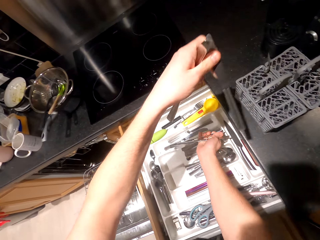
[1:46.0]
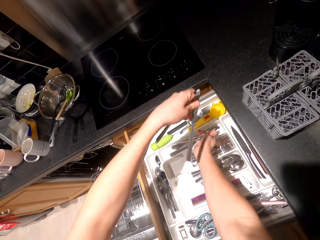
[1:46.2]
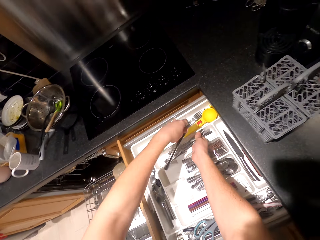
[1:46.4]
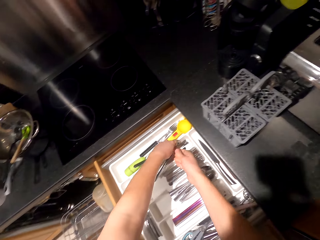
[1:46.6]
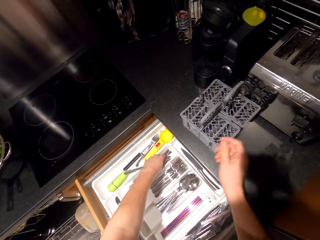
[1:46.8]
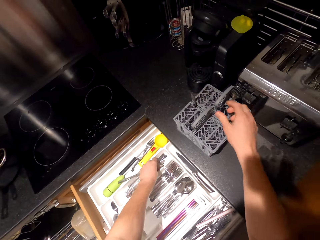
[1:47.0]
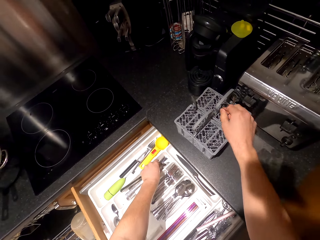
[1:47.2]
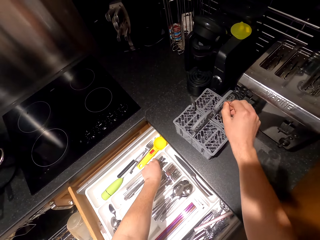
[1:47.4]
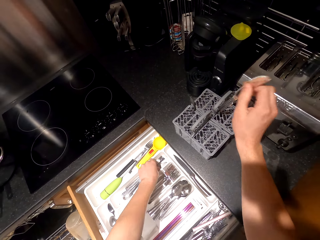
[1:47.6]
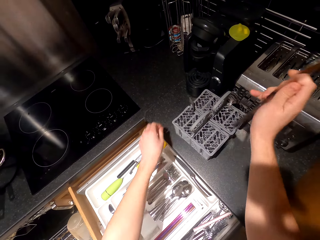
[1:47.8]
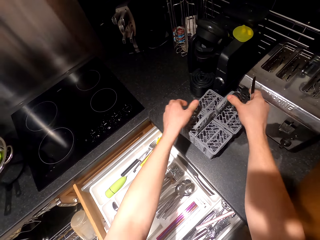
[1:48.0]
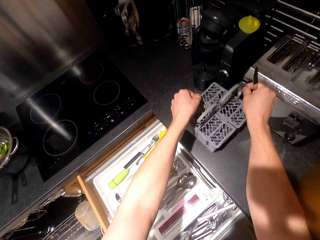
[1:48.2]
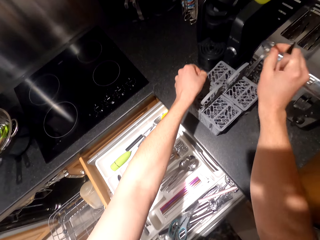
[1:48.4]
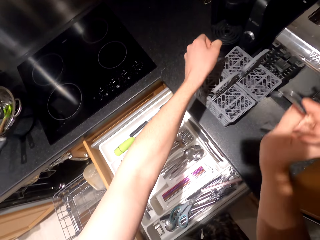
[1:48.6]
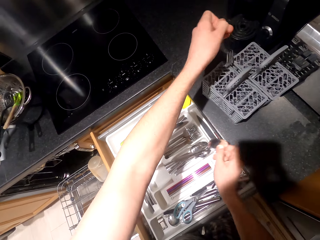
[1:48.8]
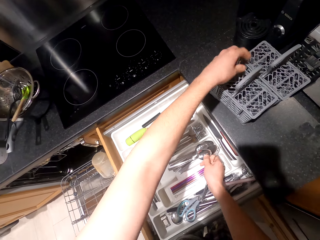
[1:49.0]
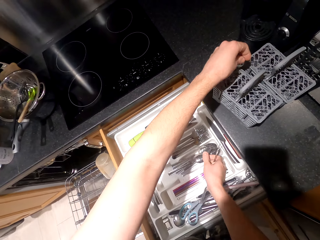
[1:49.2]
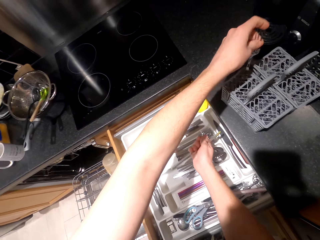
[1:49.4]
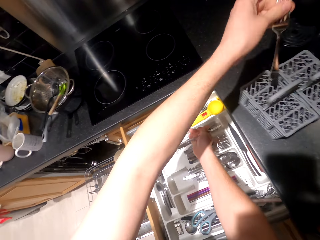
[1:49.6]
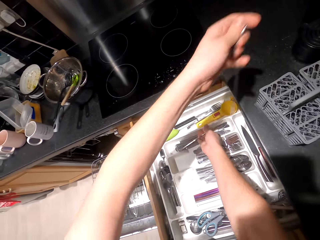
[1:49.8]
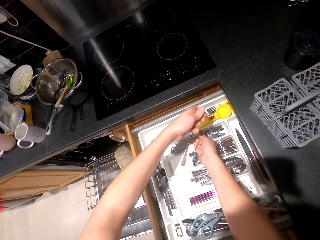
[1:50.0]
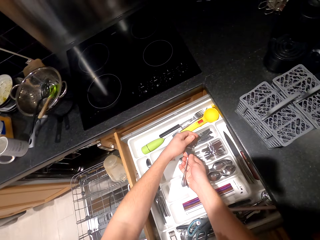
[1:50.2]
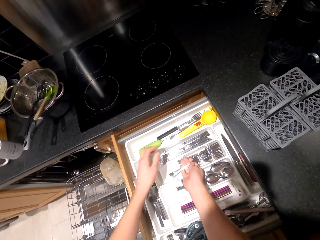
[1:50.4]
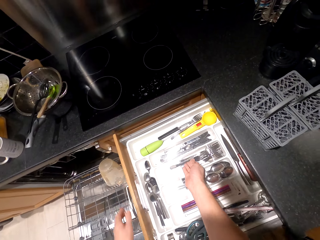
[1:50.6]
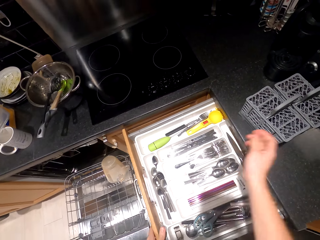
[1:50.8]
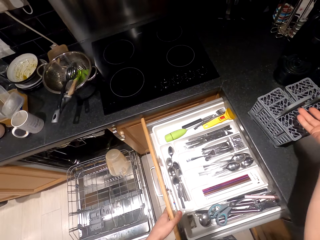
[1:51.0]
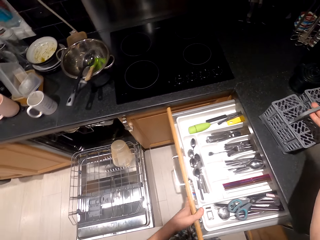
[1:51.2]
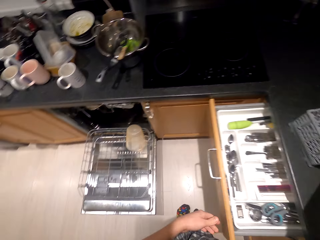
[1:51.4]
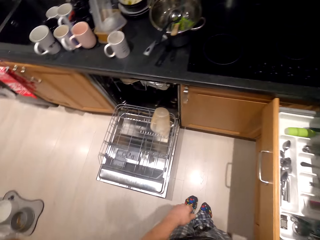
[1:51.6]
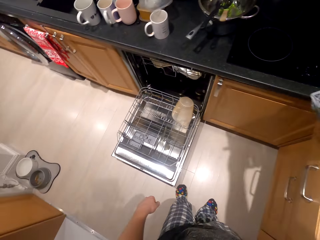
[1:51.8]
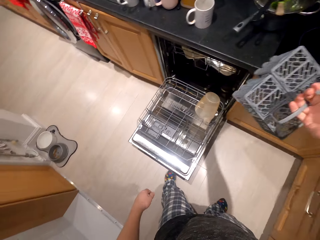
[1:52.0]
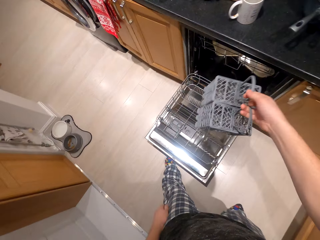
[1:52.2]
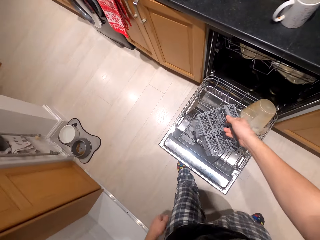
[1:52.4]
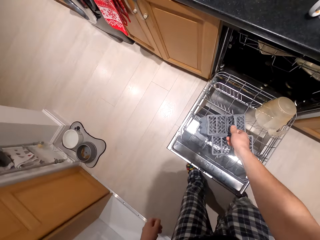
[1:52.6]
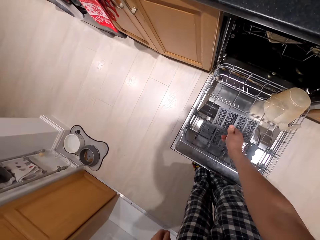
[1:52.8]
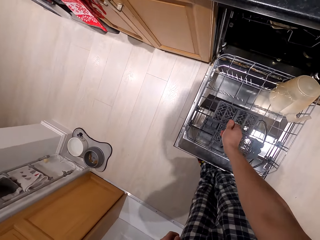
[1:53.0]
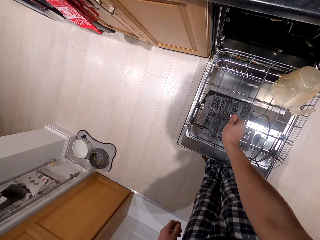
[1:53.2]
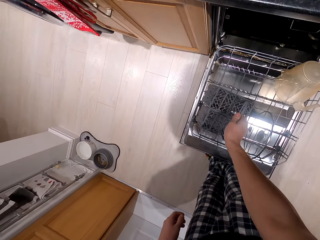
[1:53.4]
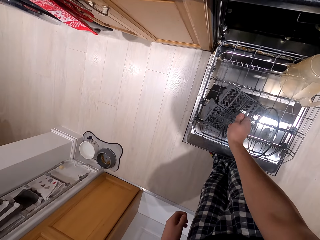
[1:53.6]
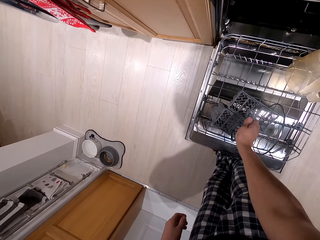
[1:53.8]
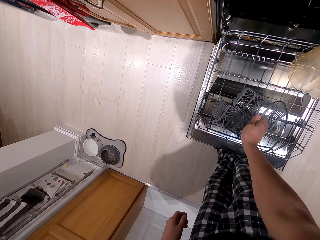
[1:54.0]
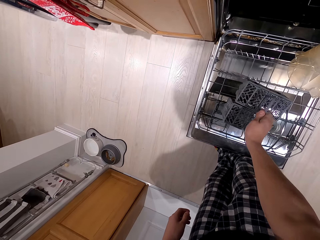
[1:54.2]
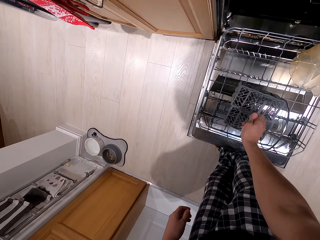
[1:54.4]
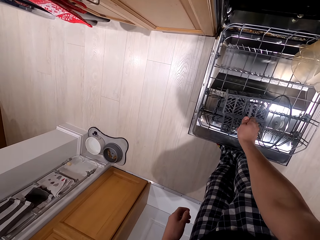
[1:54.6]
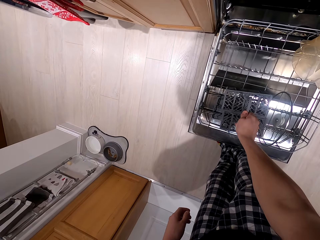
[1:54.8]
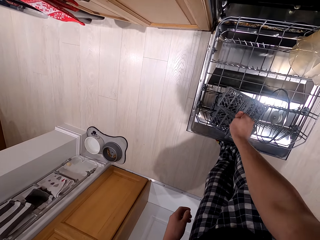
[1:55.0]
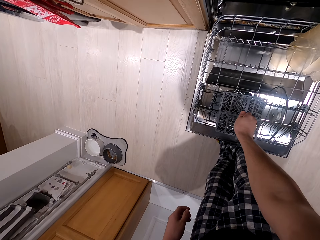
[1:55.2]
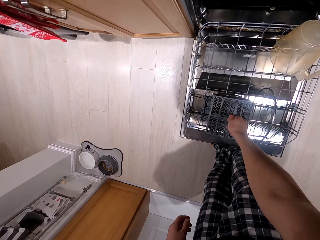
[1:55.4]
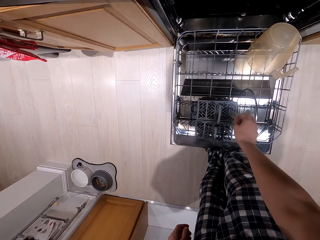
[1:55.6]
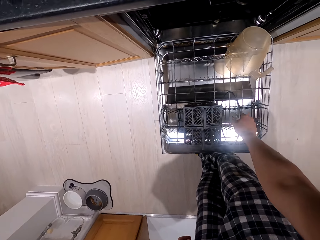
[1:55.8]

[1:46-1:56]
The camera wearer puts knives in a drawer. They pick spoons on a dish holder. They put the spoon in the drawer. They pick spoons on the dish holder. They put the spoon in the drawer. They close the drawer. They pick the dish holder on a table. They put the dish holder in a cabinet.

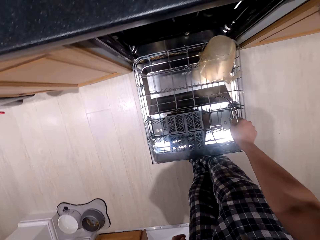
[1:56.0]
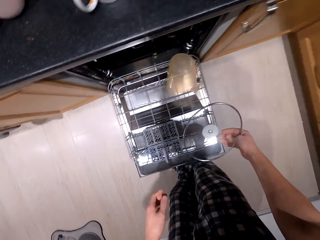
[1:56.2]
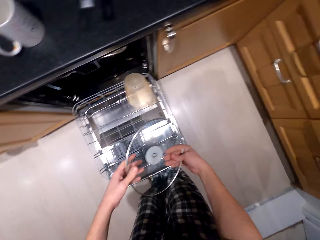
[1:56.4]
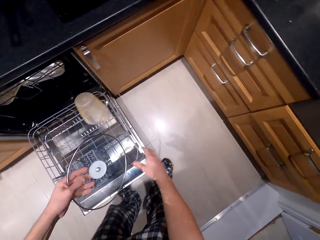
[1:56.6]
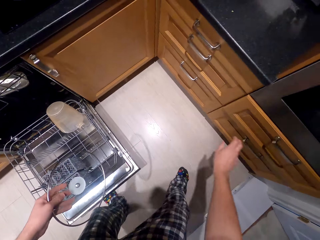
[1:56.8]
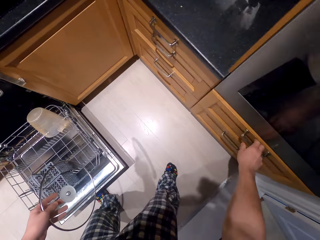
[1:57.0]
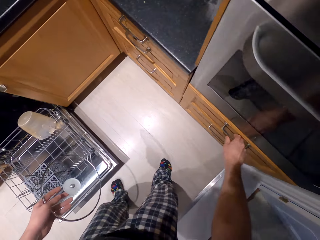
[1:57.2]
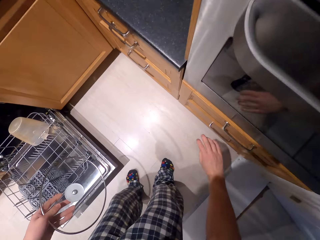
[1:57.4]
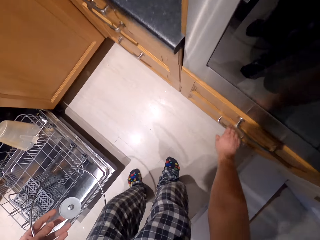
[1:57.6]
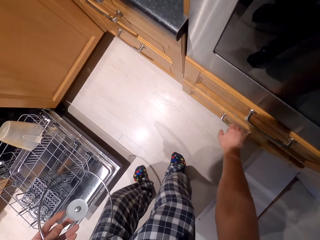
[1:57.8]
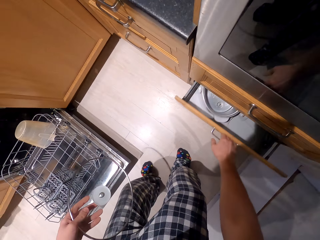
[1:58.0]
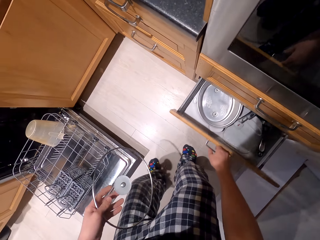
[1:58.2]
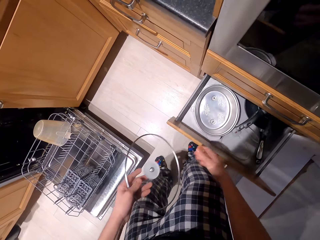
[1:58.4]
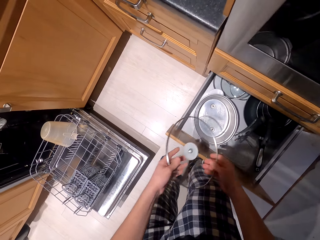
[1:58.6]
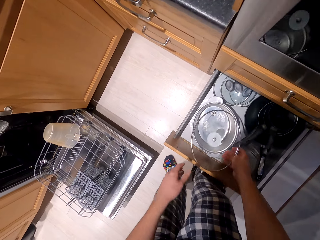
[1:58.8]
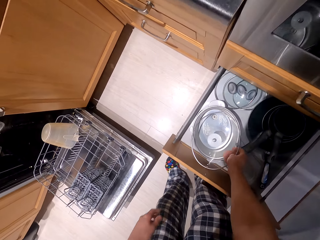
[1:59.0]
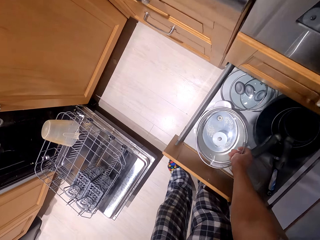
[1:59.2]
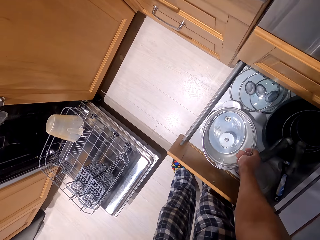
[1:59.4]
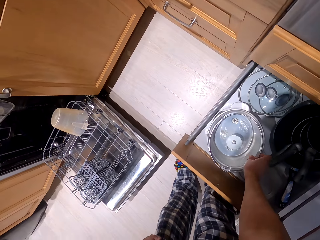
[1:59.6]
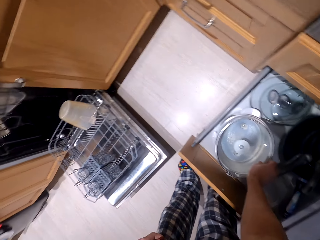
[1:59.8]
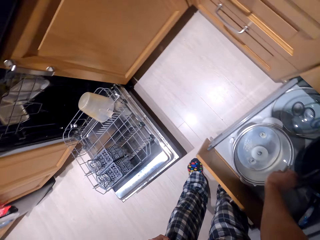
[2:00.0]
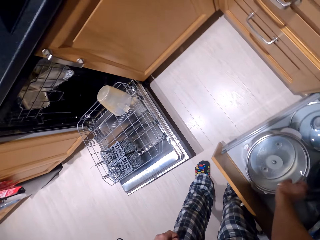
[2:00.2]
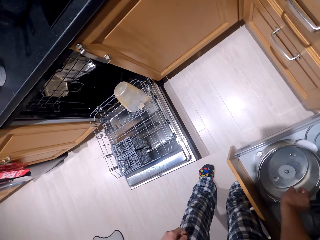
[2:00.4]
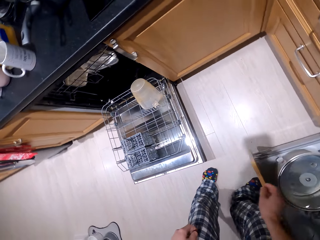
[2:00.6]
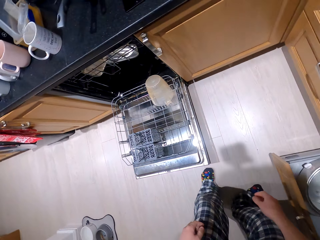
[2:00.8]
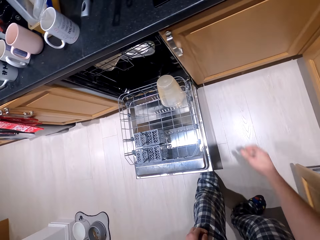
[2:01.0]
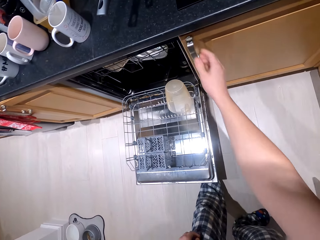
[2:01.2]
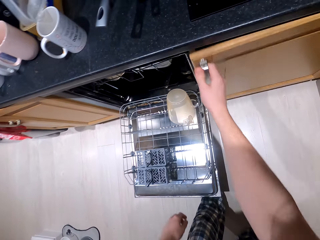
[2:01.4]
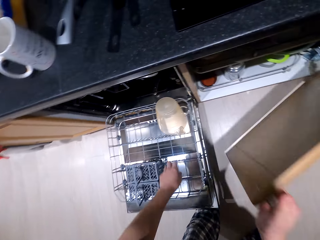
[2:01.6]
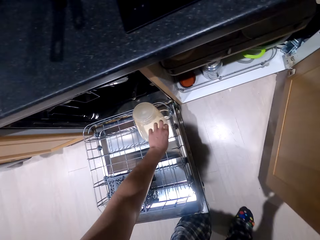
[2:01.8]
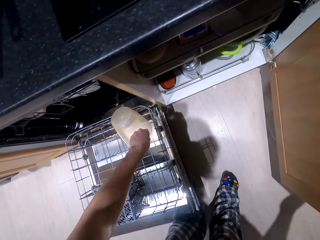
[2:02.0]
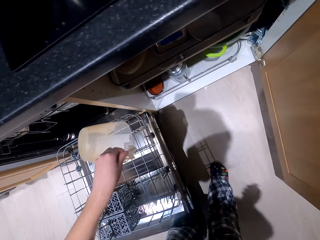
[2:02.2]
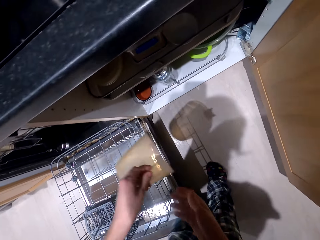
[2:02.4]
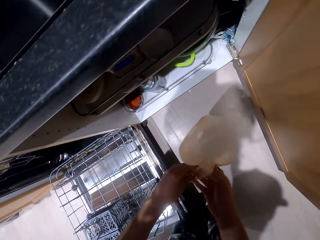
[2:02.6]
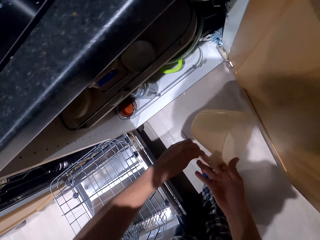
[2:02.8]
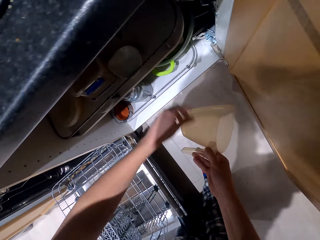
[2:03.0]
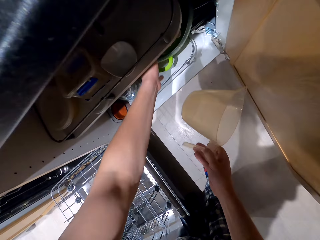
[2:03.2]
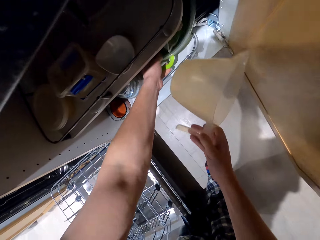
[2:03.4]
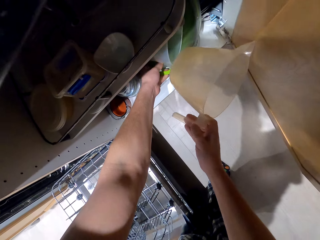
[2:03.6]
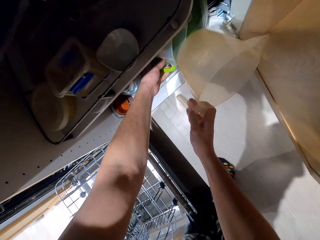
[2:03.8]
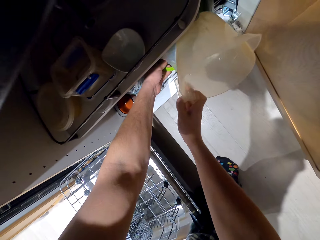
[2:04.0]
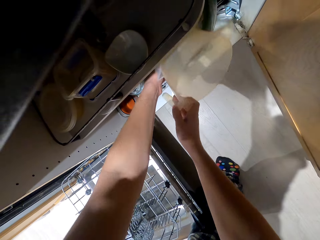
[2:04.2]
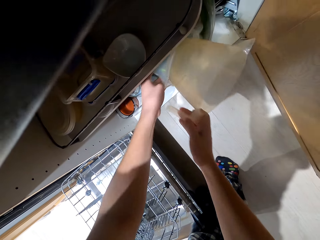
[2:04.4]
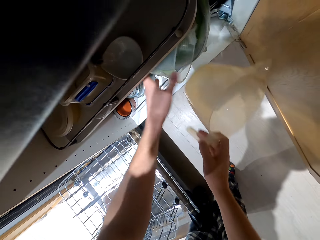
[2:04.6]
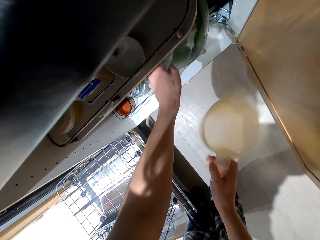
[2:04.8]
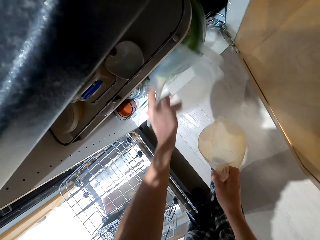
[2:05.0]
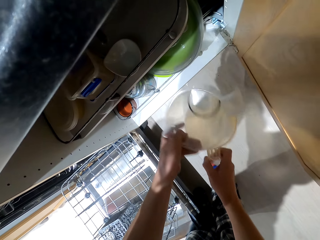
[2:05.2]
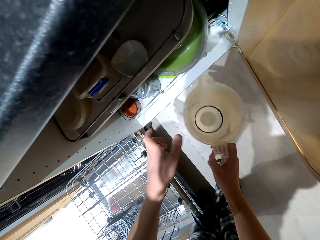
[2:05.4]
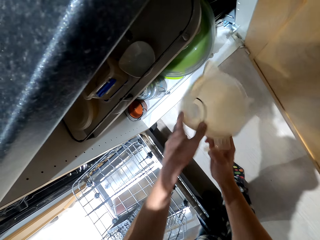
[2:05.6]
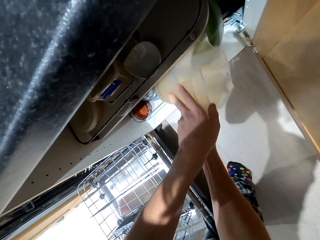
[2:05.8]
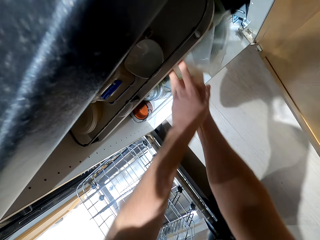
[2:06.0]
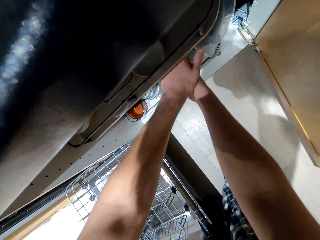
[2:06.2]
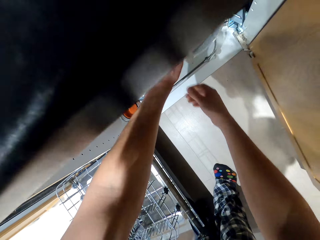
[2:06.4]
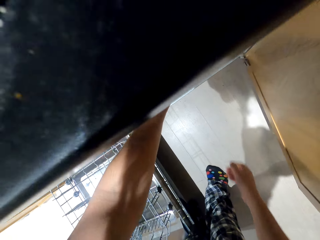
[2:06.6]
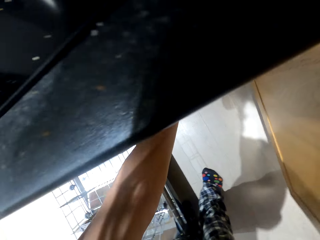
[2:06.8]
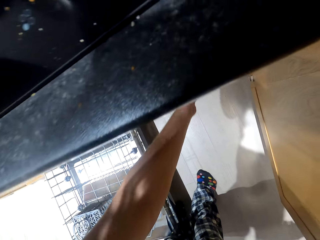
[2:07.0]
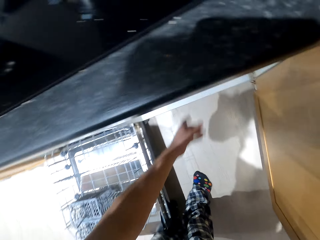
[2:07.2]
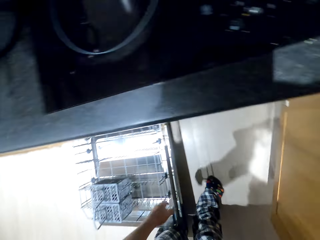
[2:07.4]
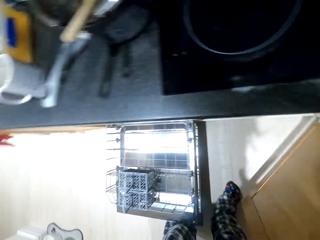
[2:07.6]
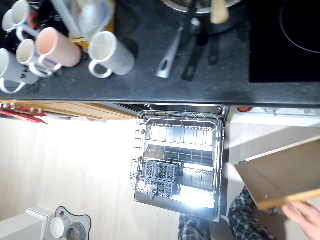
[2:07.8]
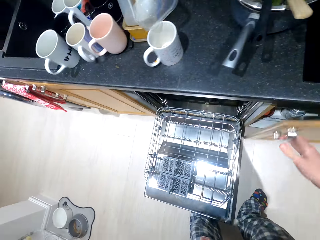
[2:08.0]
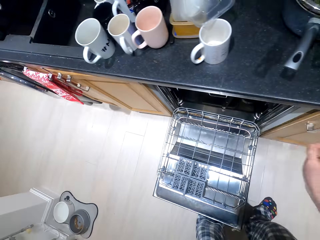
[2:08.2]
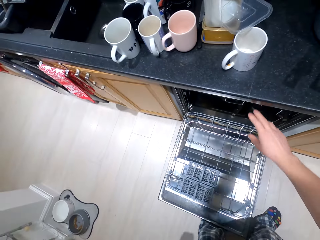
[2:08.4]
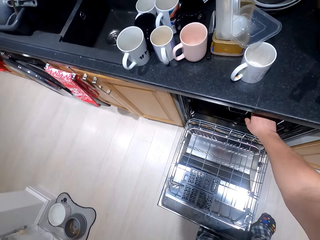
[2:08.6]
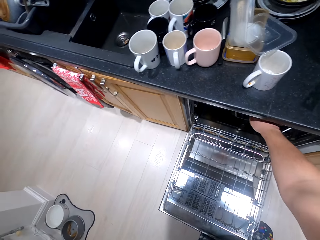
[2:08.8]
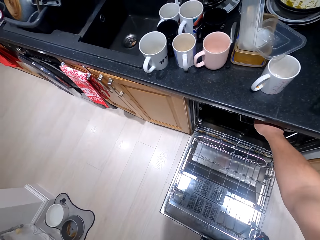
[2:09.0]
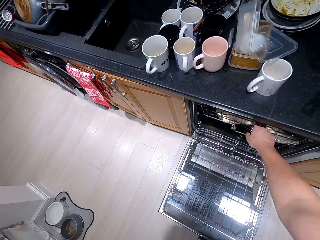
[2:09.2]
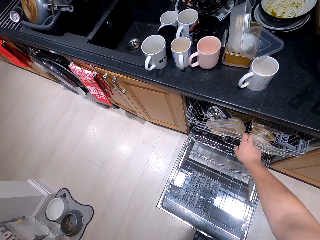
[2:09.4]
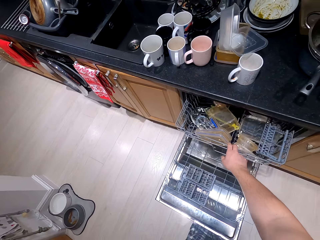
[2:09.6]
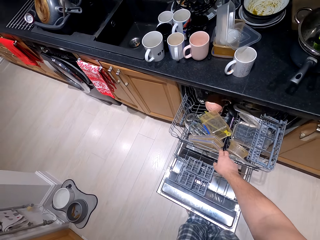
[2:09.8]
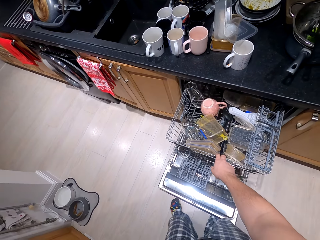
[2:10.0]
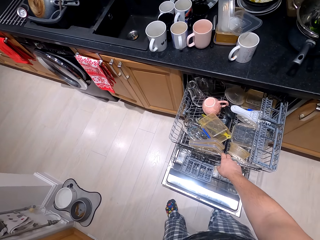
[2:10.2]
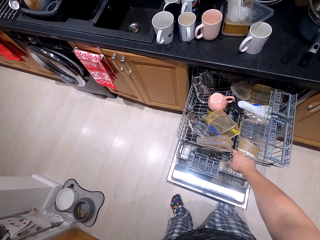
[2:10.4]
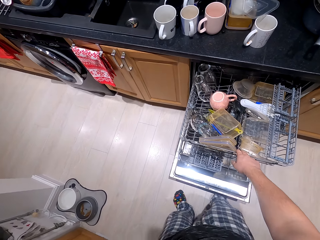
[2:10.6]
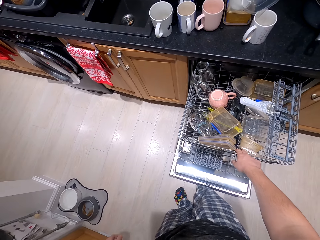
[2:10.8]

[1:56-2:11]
The camera wearer picks a lid in a cabinet. They open a drawer. They put the lid in the drawer. They open the cabinet. They pick a jug in the cabinet. They arrange utensils in the cabinet. They put the jug in the cabinet. They close the cabinet. They open the cabinet.
